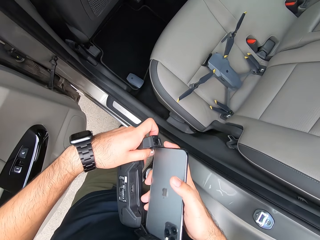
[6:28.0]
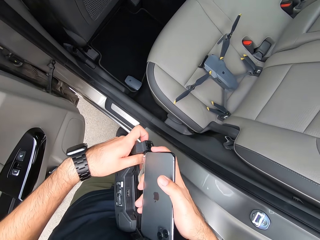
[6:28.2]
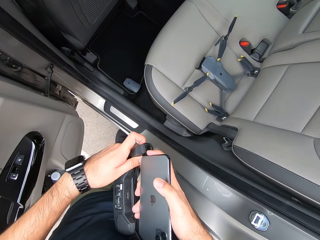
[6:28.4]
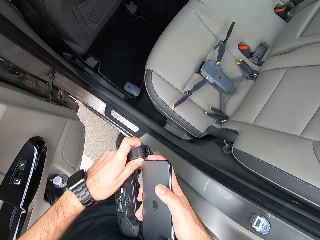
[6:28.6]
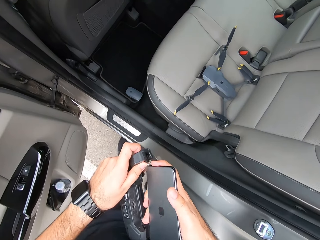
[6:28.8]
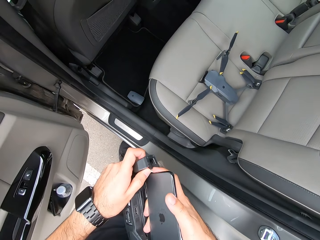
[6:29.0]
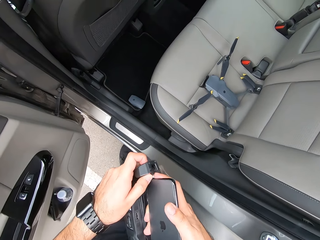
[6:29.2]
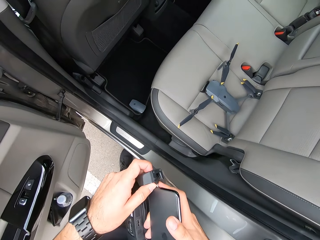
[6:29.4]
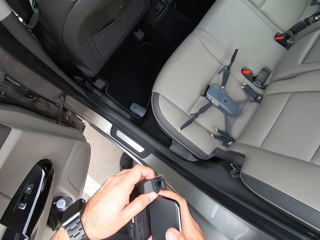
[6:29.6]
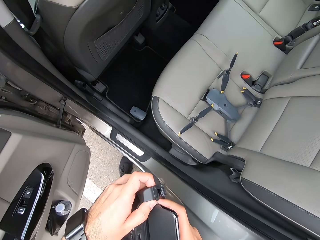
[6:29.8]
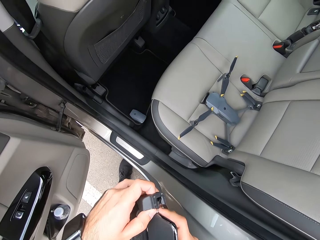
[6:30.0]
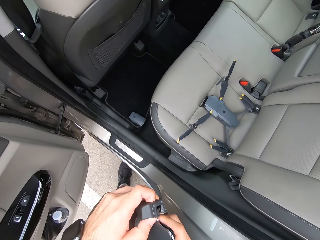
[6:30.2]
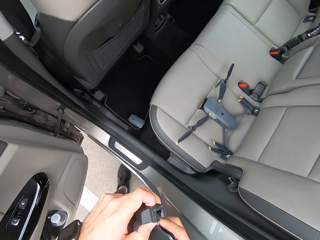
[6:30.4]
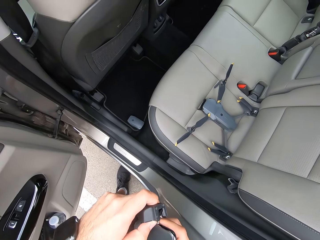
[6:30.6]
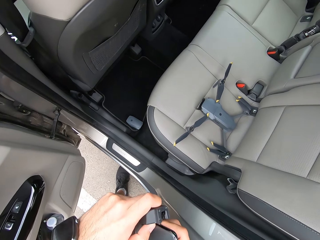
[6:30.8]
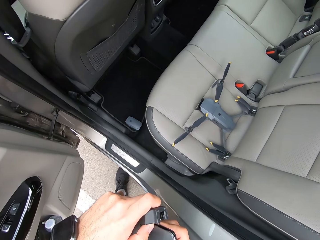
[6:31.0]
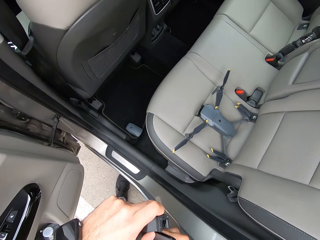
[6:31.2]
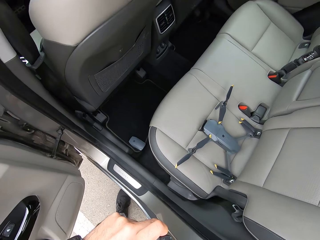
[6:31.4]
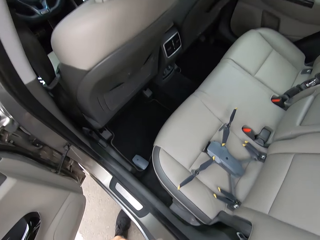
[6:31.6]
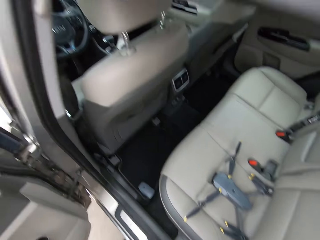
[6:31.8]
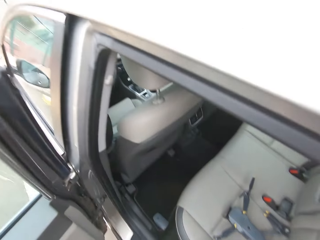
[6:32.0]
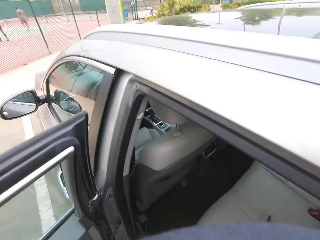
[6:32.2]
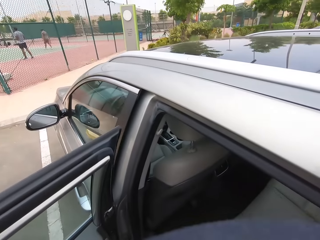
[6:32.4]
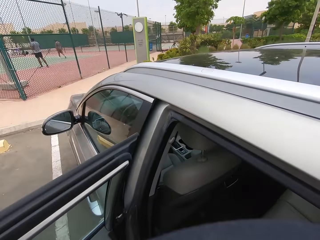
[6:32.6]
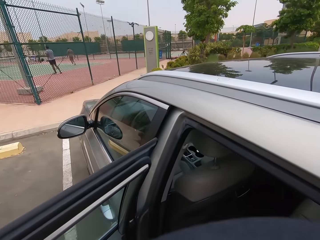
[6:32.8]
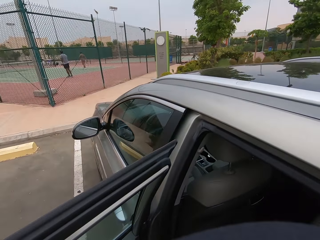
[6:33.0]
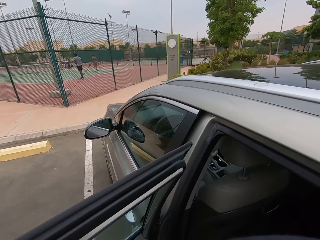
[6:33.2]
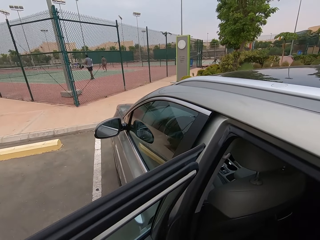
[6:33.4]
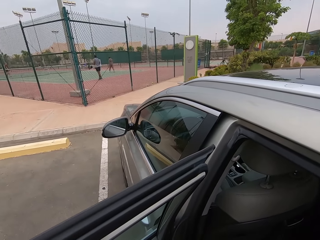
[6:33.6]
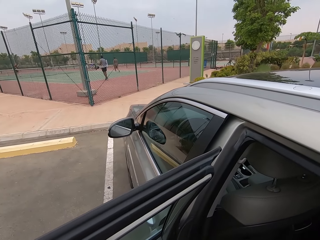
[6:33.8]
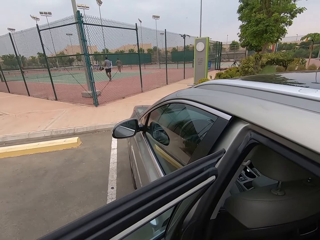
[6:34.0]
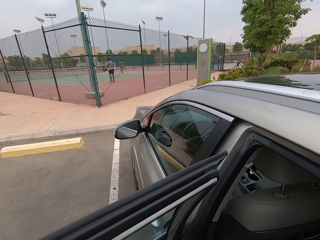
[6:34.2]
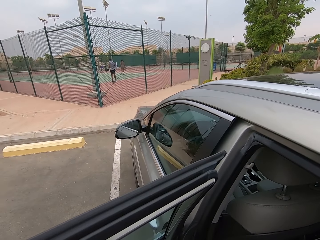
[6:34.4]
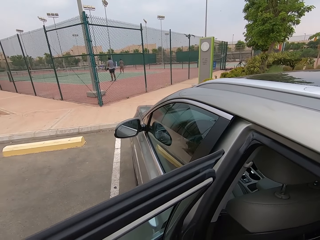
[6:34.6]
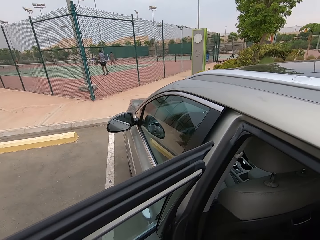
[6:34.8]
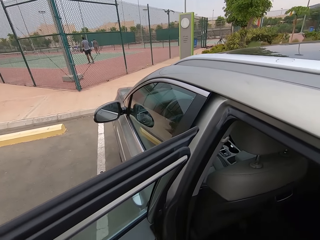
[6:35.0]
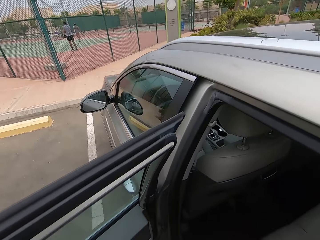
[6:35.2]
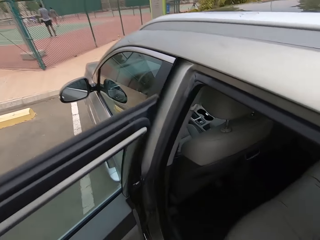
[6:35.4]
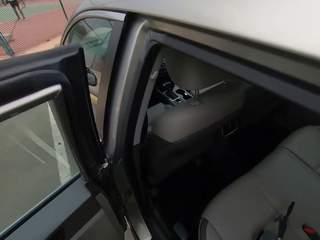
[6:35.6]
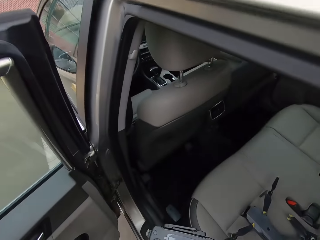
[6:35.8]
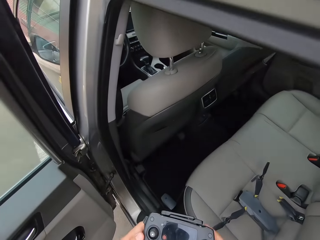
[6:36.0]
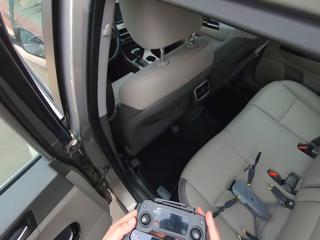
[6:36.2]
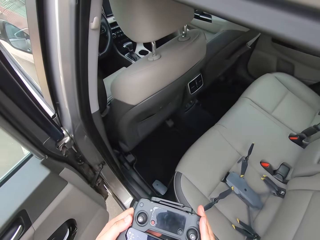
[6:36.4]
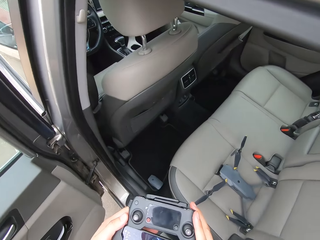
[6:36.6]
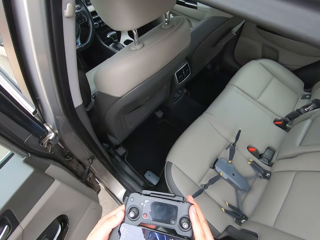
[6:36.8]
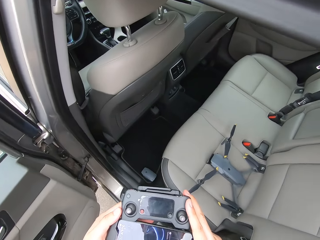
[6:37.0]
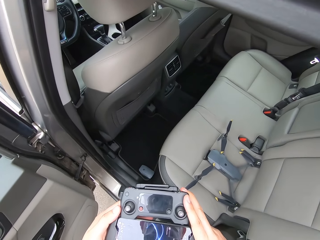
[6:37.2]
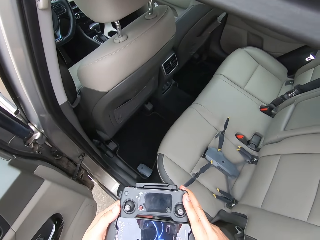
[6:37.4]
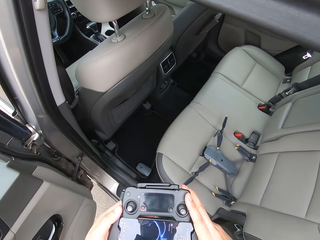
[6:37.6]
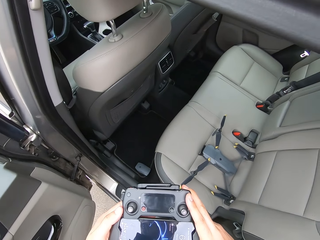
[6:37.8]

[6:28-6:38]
The camera wearer connects his phone to the pad.

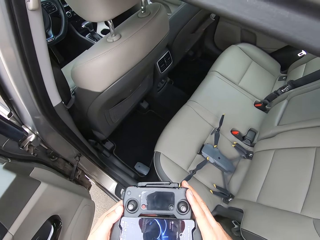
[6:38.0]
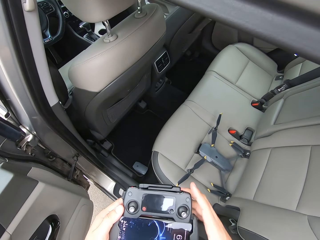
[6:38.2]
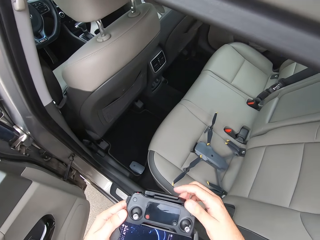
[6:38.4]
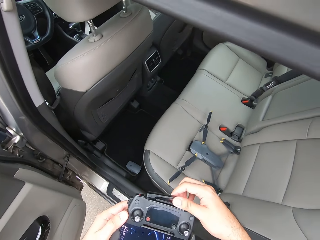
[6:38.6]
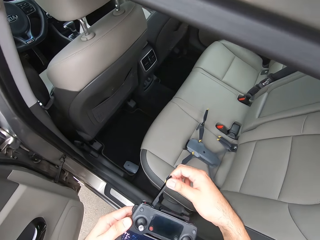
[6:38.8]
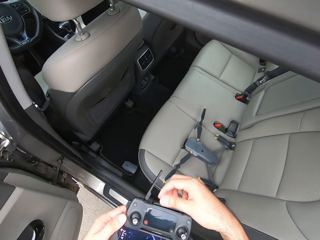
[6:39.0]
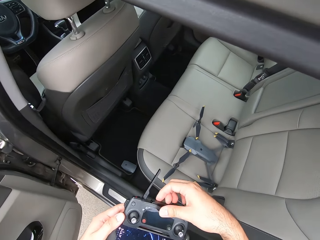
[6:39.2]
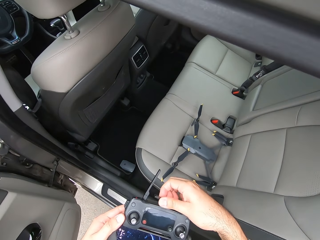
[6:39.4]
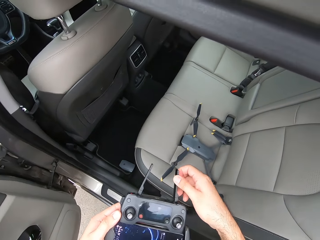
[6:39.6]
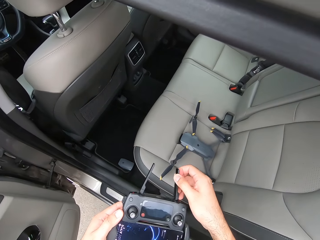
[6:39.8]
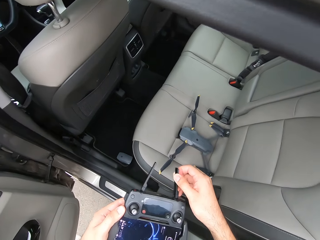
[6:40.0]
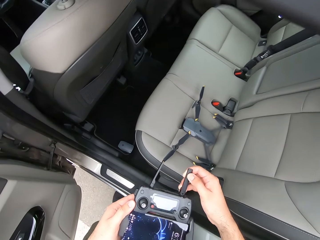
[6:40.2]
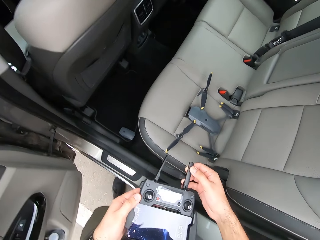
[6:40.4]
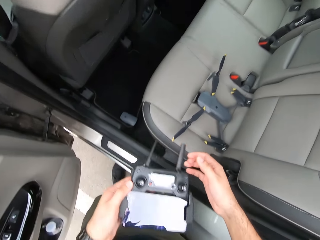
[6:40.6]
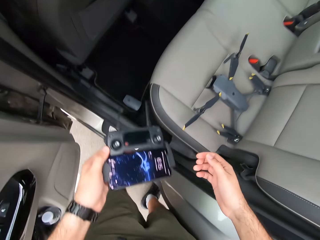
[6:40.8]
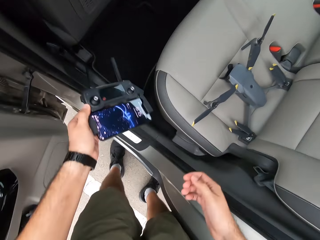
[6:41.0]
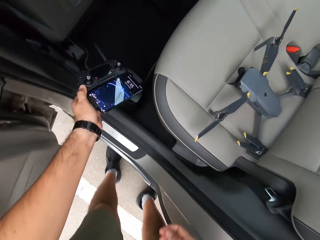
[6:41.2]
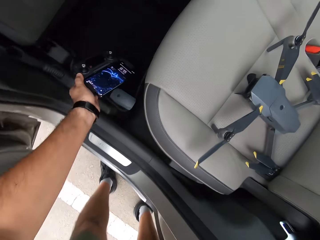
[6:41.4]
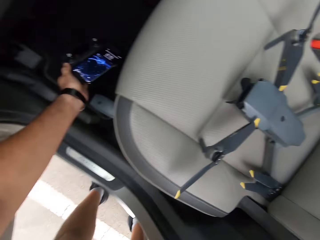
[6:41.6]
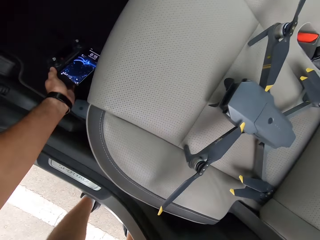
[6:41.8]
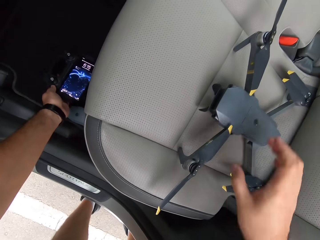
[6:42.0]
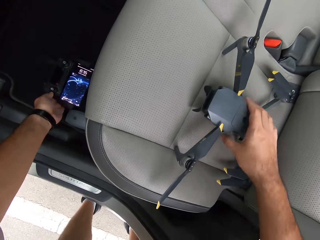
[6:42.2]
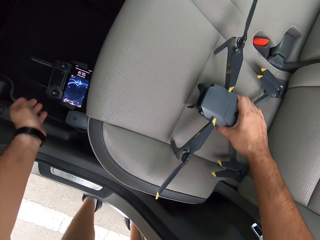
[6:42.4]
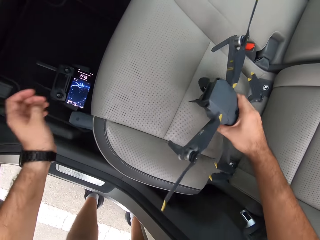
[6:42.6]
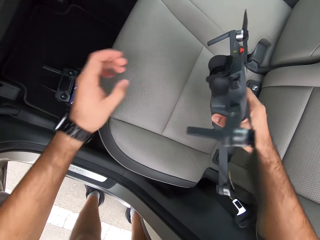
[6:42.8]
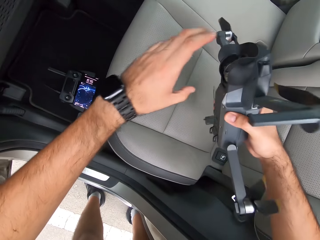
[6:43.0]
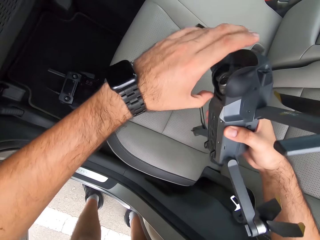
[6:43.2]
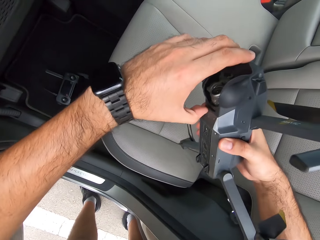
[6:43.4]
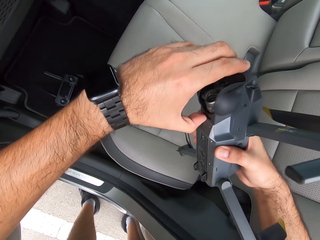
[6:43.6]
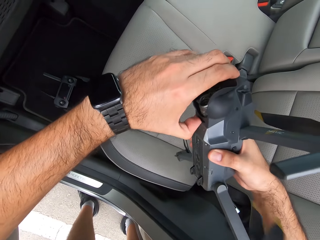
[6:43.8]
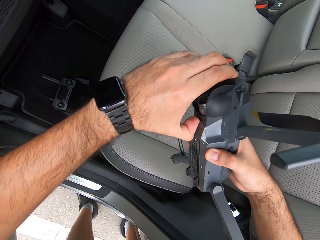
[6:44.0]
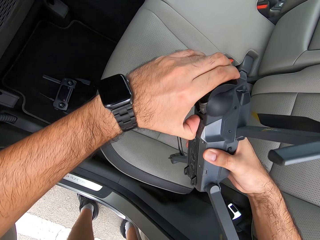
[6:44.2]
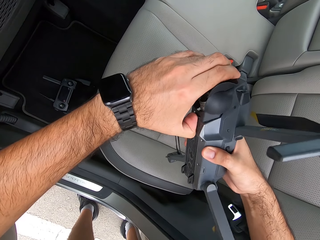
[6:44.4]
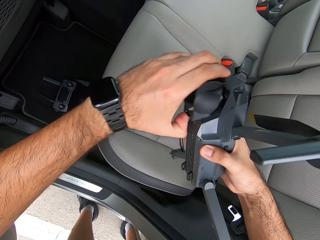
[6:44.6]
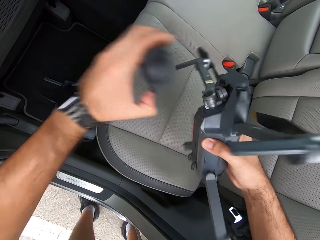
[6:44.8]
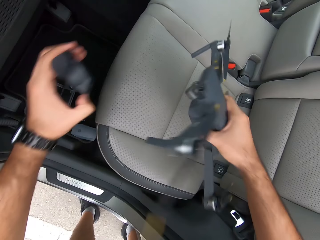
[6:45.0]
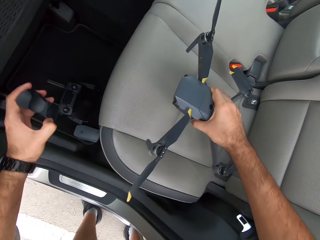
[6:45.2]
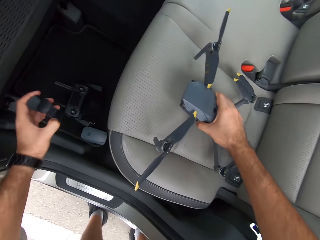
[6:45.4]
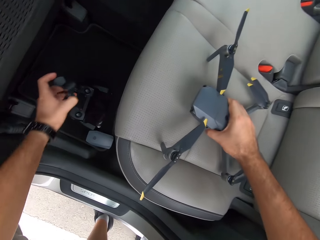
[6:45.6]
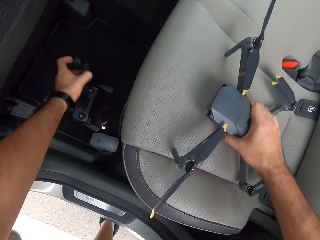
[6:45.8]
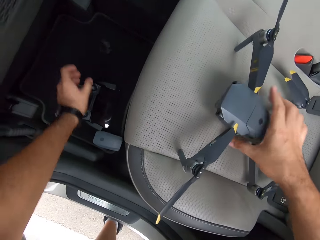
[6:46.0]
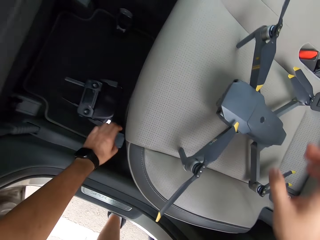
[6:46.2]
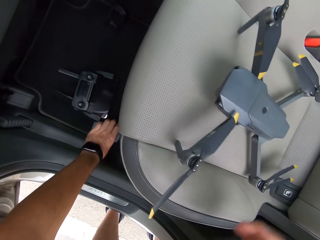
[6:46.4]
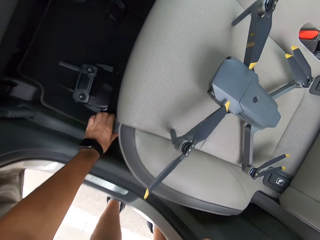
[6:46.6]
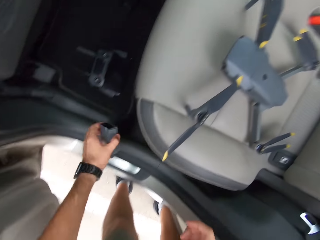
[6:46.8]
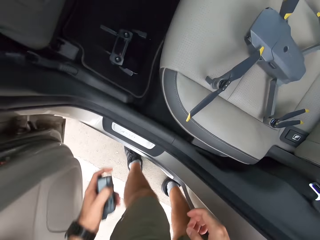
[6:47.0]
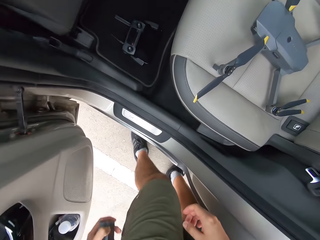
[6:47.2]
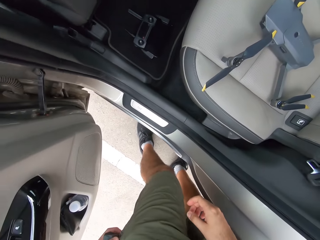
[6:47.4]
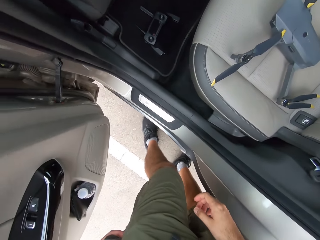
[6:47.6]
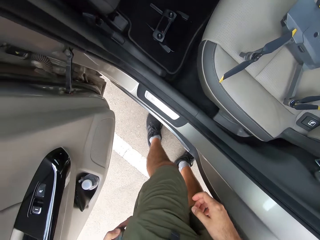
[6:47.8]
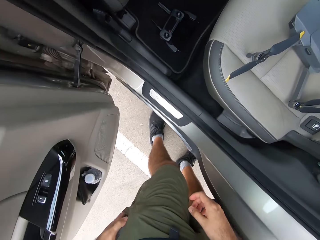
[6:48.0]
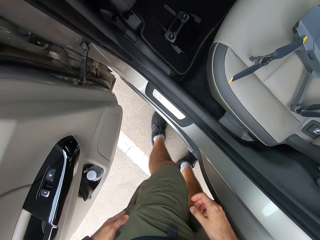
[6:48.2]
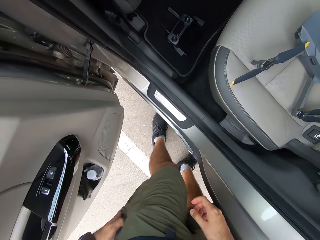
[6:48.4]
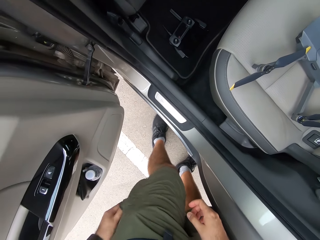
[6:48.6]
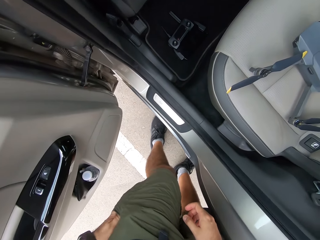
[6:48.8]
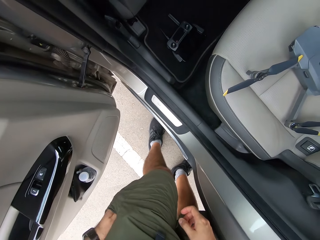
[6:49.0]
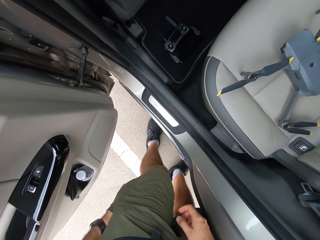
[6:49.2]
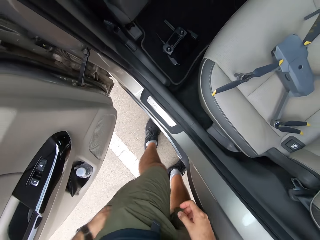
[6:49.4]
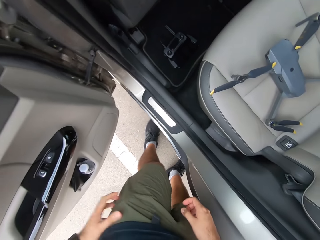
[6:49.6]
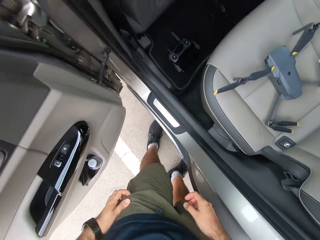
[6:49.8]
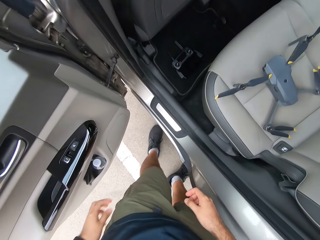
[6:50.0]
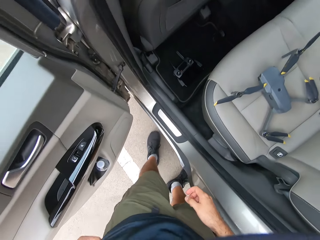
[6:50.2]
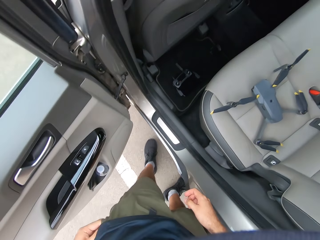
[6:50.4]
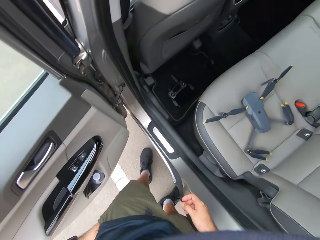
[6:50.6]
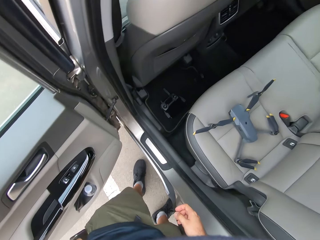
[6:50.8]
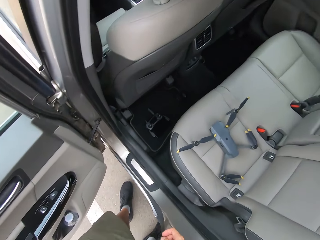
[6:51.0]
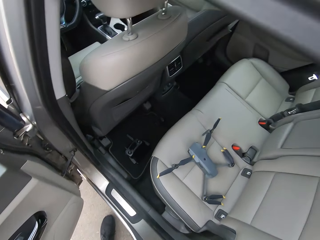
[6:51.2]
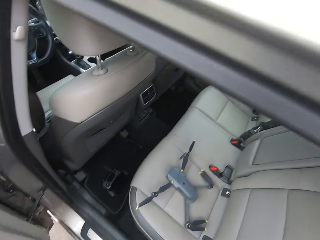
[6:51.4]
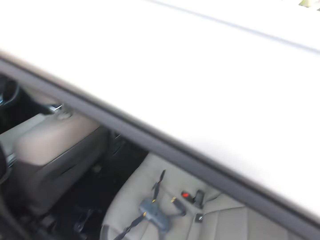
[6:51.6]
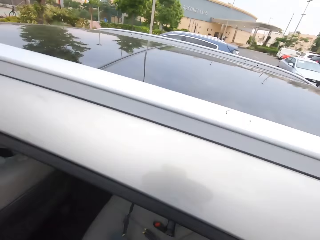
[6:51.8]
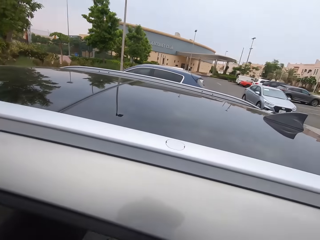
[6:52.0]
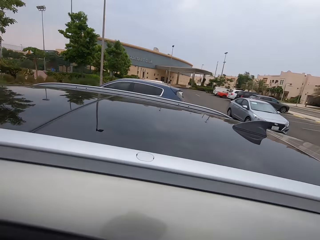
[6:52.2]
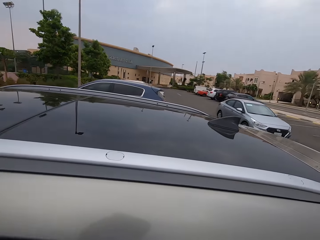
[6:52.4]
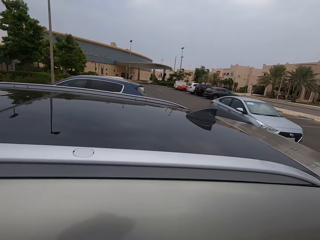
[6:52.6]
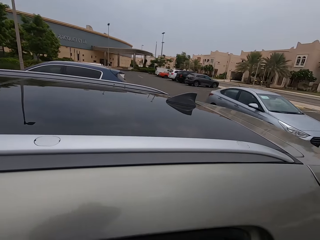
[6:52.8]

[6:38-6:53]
The camera wearer opens the aerial of the pad. They put the pad down and put the phone in the car. They pick up a drone, remove a piece on the drone and put the piece down. They pick up a battery. They put something in the pocket.
